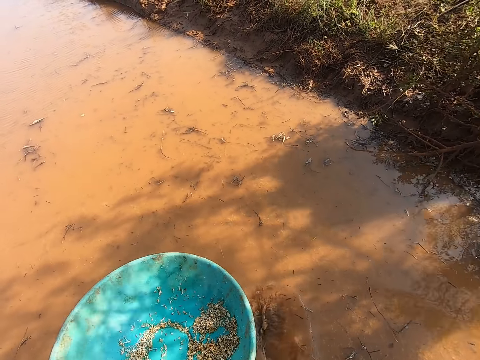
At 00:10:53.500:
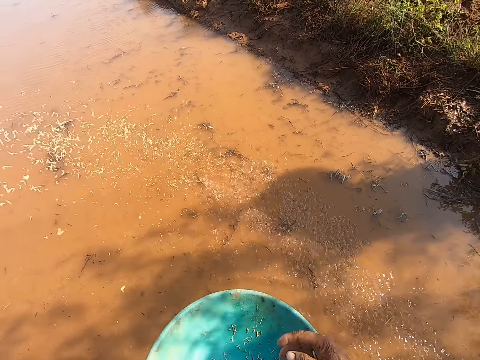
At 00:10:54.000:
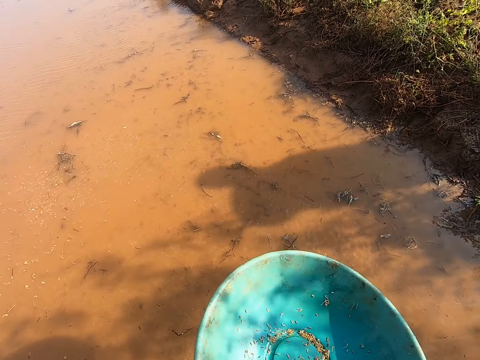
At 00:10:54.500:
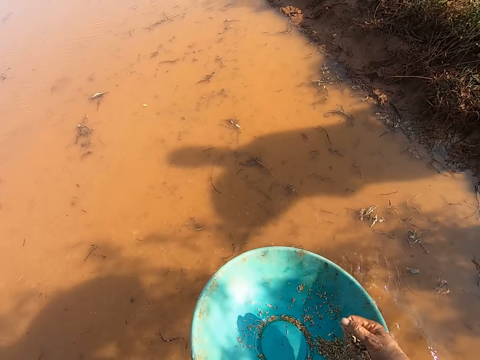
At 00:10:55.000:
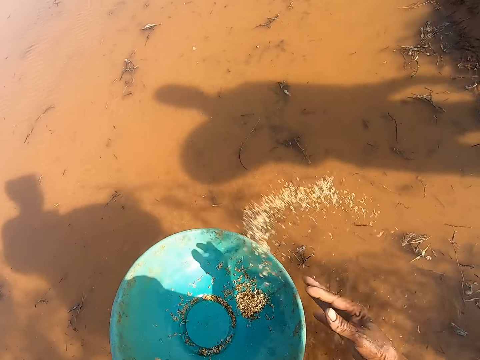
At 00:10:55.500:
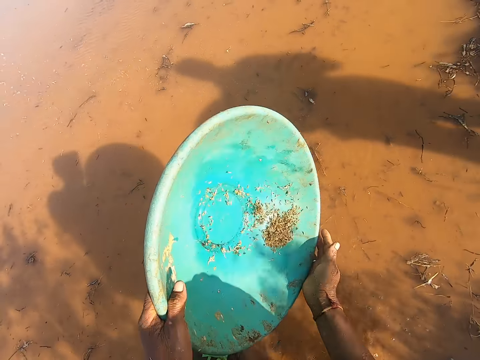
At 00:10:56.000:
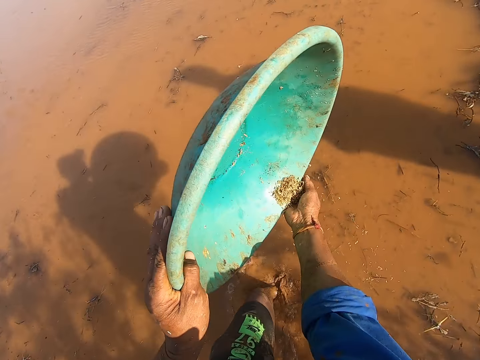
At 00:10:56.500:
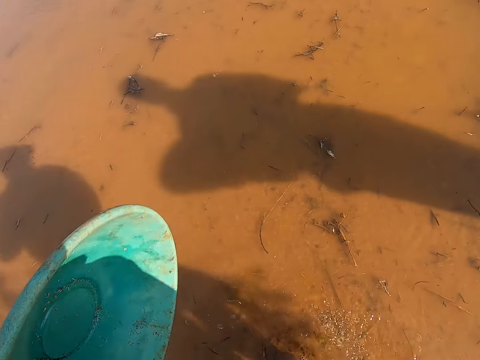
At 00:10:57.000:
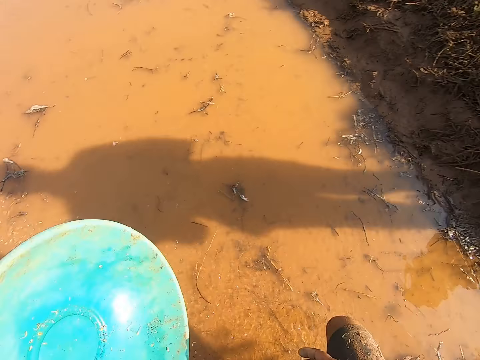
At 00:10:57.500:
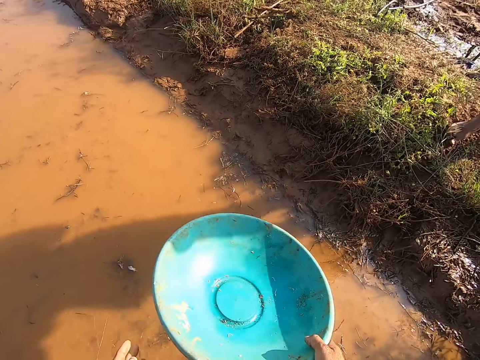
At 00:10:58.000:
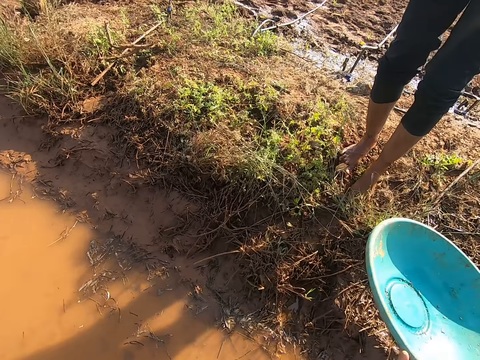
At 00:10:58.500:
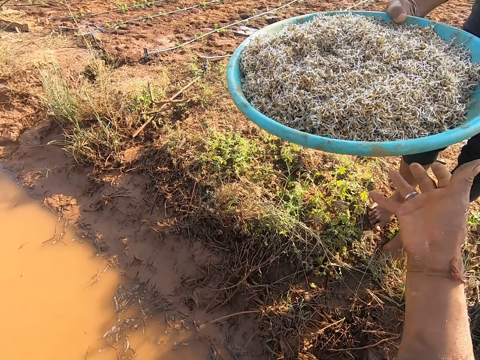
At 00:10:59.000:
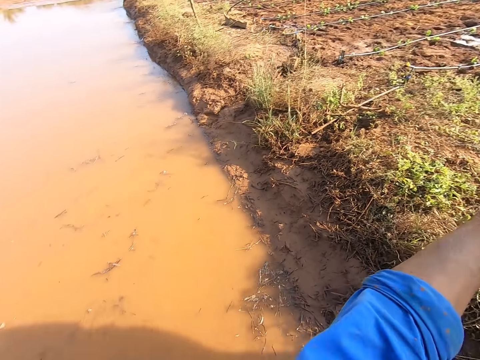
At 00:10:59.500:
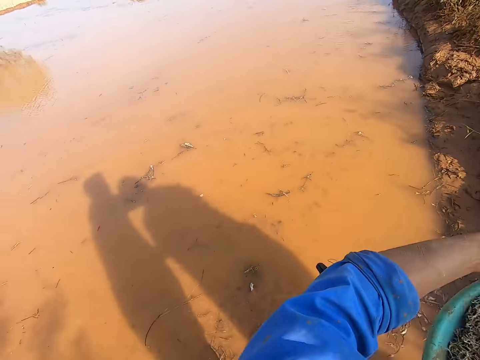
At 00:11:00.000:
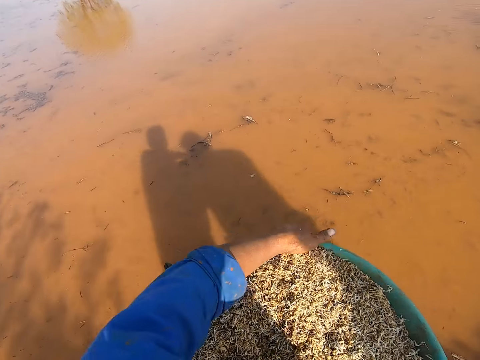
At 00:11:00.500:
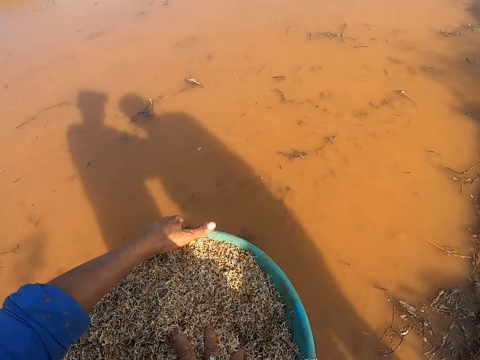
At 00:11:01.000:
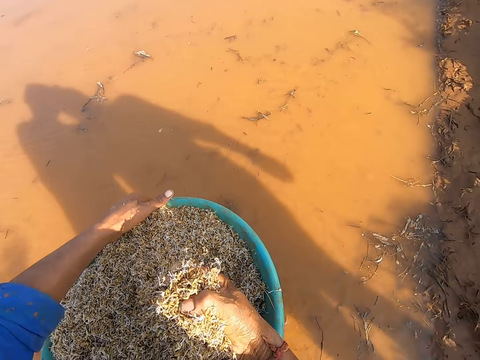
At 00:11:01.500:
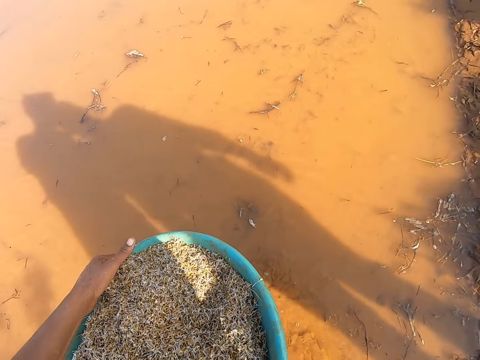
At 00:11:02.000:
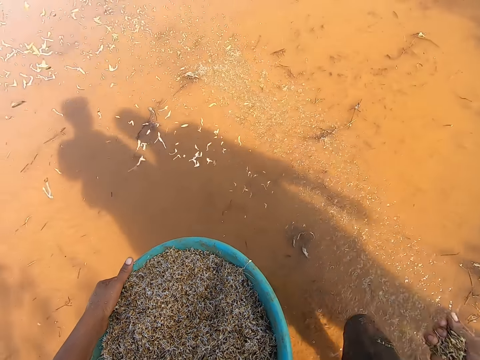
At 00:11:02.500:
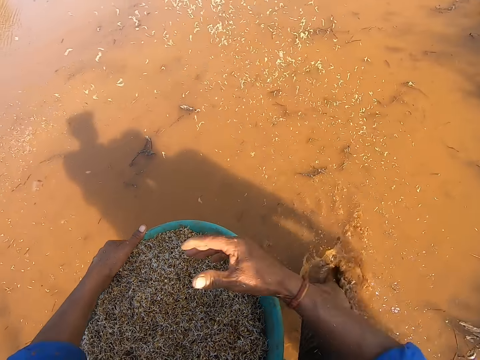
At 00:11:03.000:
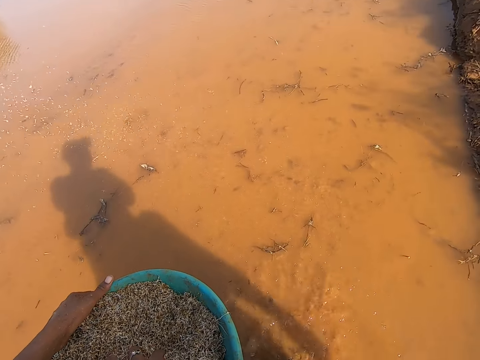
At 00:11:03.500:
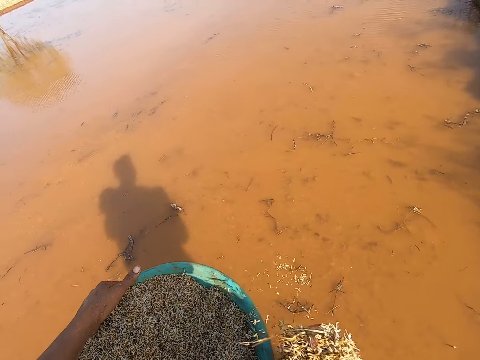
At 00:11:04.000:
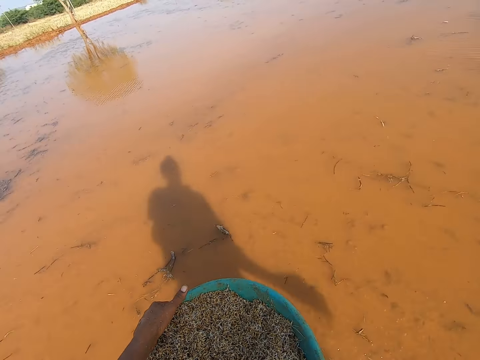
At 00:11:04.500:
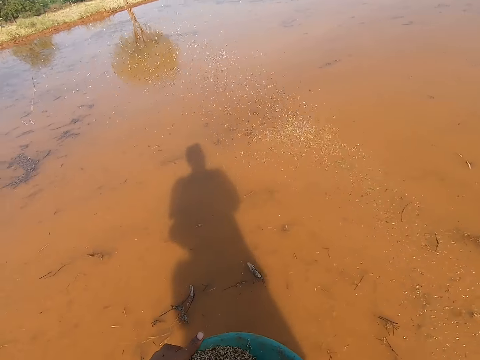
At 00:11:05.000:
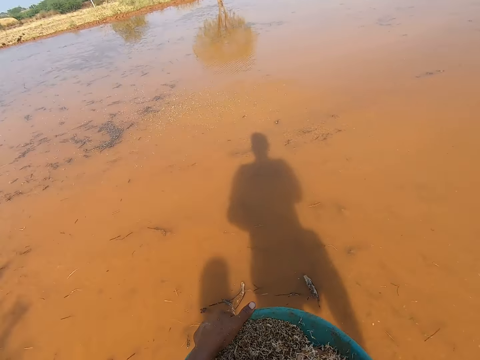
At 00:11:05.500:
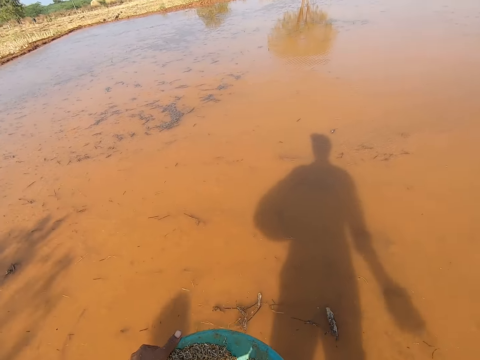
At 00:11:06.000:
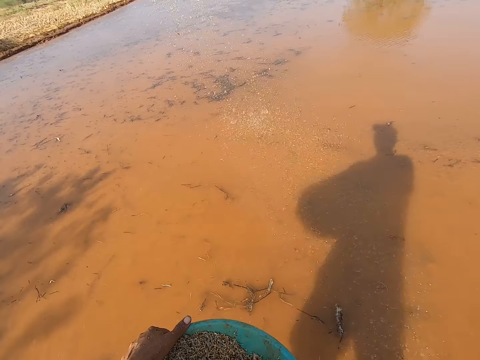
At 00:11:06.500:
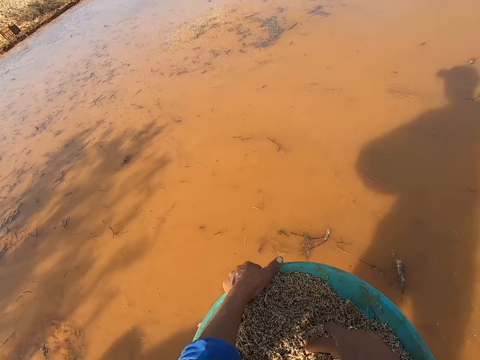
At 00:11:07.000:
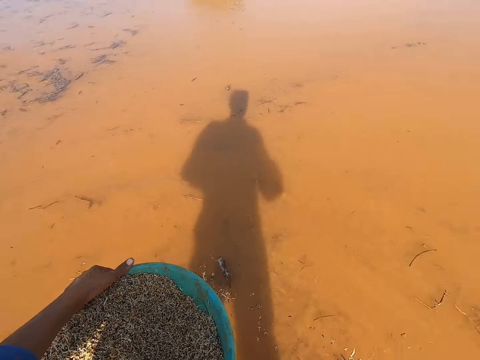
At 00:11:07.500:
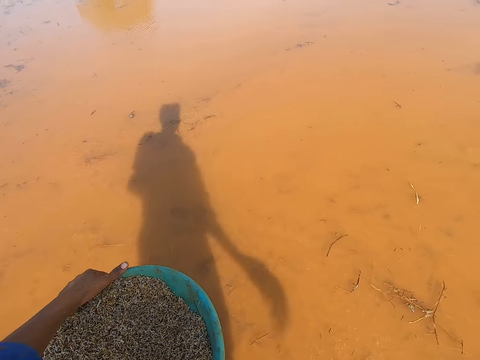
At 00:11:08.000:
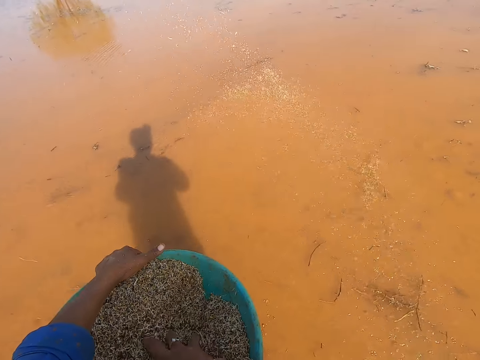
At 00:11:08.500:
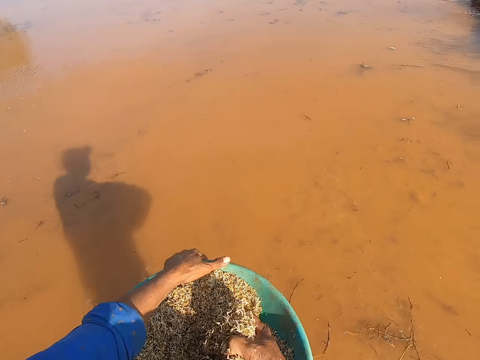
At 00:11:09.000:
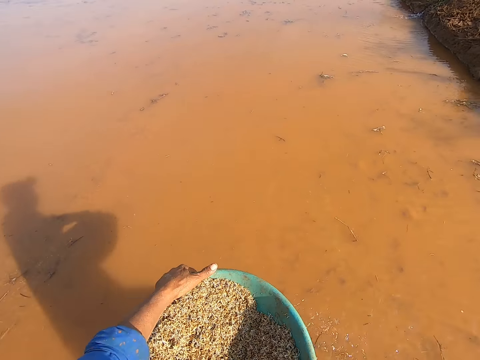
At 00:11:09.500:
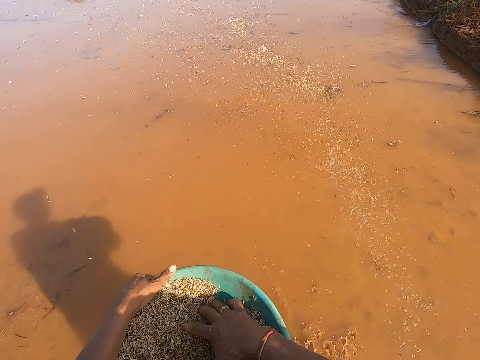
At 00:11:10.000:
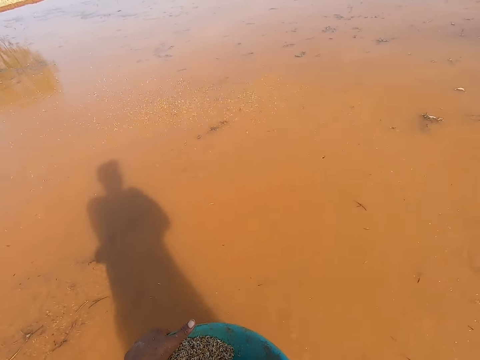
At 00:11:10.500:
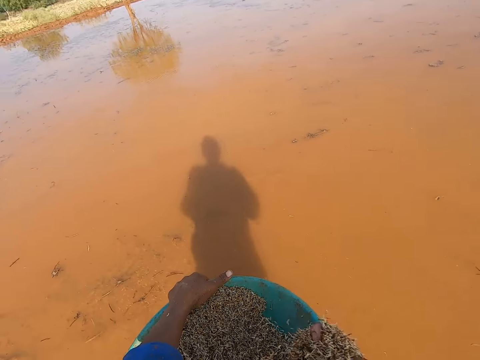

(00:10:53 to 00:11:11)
The camera wearer sprinkles the barley straw from his right hand into the pond. He scoops some barley straw from the bowl in his left hand with his right hand. He sprinkles the barley straw from his right hand into the pond. He empties the bowl with barley straw in his left hand into his right hand. He sprinkles the barley straw from his right hand into the pond. He throws the empty bowl in his right hand on the ground. He collects a bowl with barley straw from a man with his right hand. He talks to the man. He passes the bowl with barley straw from his right hand to his left hand. He scoops some barley straw from the bowl in his left hand with his right hand. He sprinkles the barley straw from his right hand into the pond. He scoops some barley straw from the bowl in his left hand with his right hand. He sprinkles the barley straw from his right hand into the pond. He scoops some barley straw from the bowl in his left hand with his right hand. He sprinkles the barley straw from his right hand into the pond. He scoops some barley straw from the bowl in his left hand with his right hand. He sprinkles the barley straw from his right hand into the pond. He scoops some barley straw from the bowl in his left hand with his right hand. He sprinkles the barley straw from his right hand into the pond. He scoops some barley straw from the bowl in his left hand with his right hand.

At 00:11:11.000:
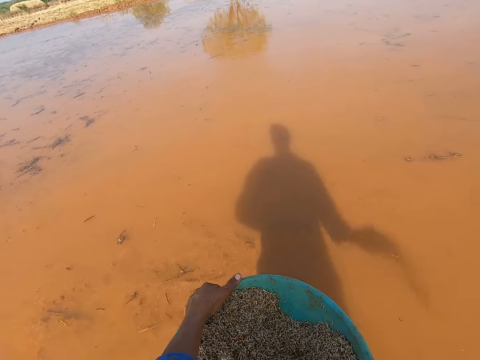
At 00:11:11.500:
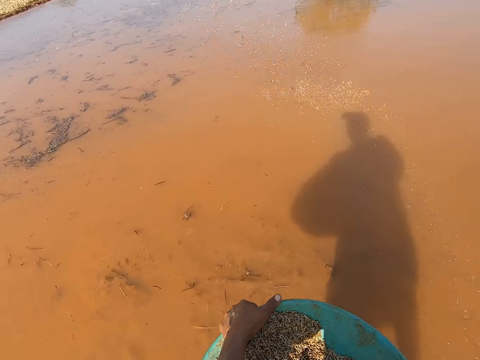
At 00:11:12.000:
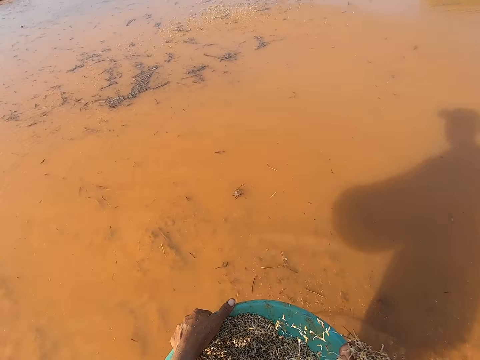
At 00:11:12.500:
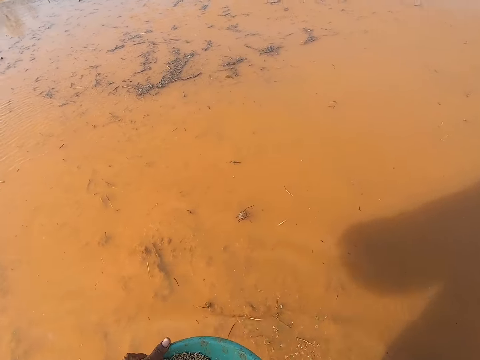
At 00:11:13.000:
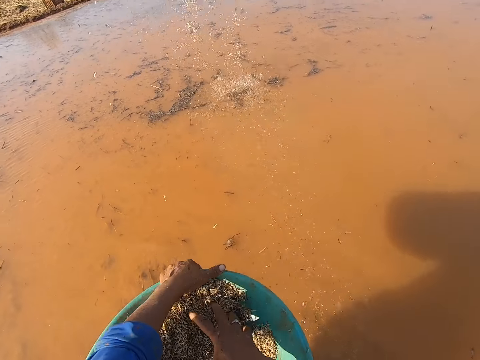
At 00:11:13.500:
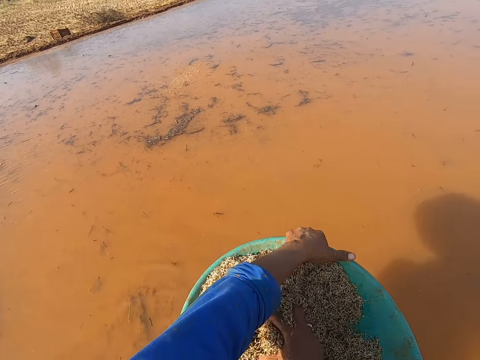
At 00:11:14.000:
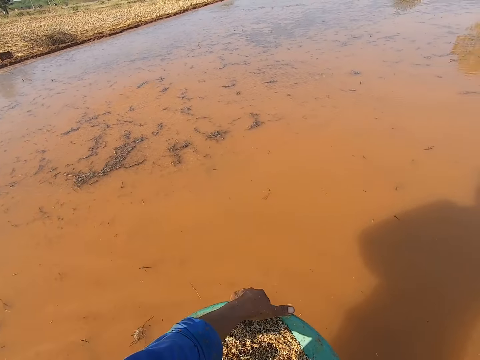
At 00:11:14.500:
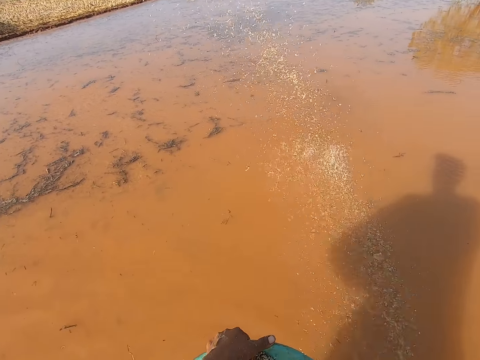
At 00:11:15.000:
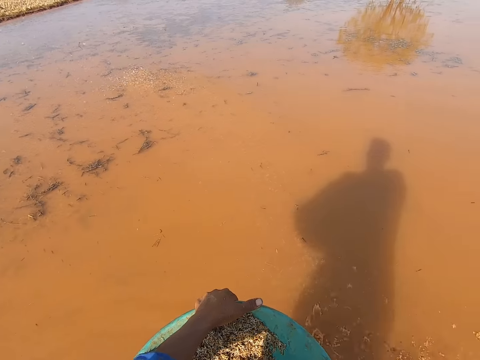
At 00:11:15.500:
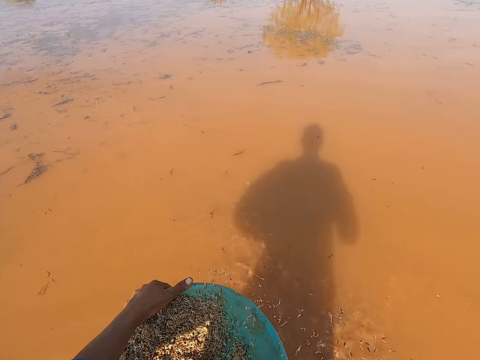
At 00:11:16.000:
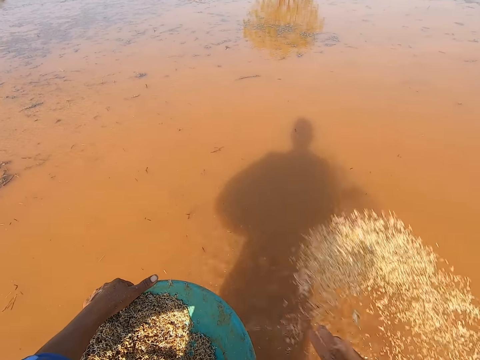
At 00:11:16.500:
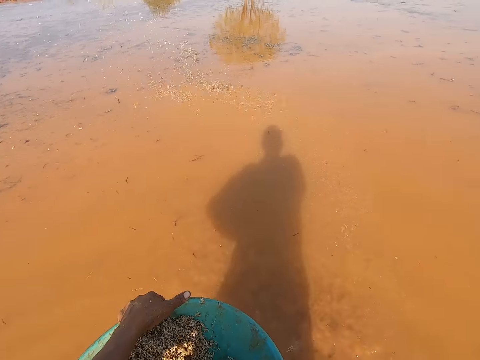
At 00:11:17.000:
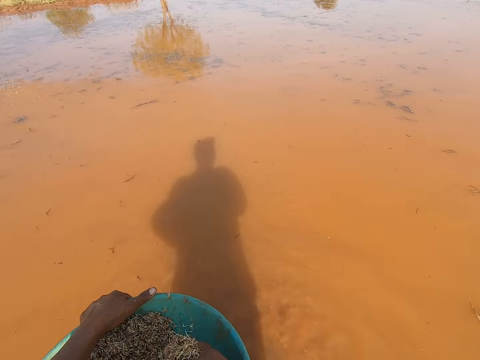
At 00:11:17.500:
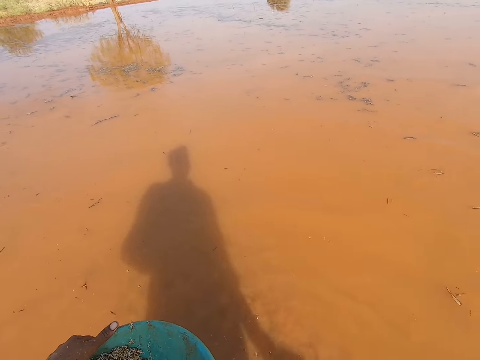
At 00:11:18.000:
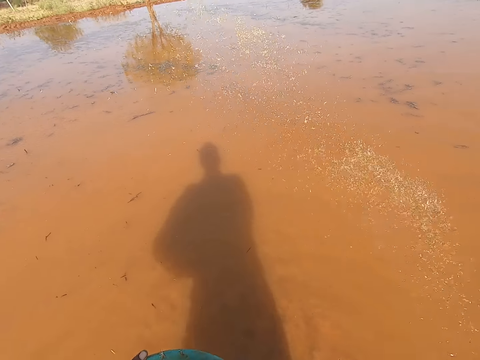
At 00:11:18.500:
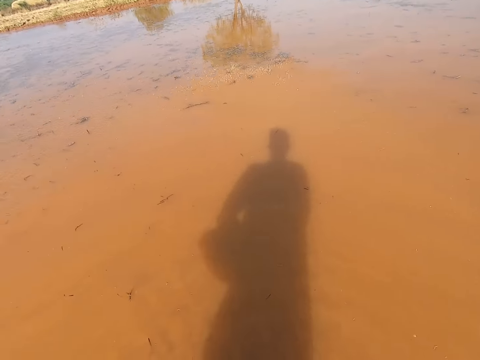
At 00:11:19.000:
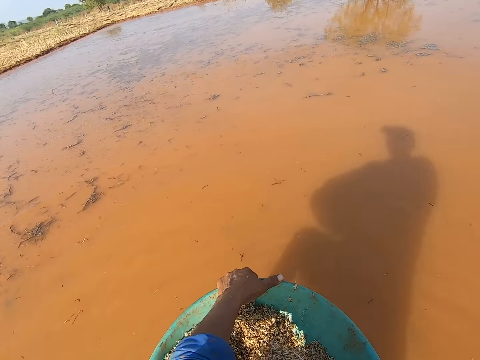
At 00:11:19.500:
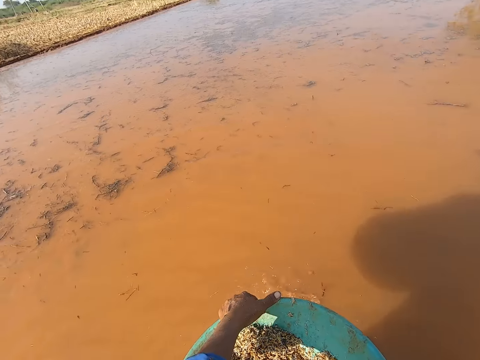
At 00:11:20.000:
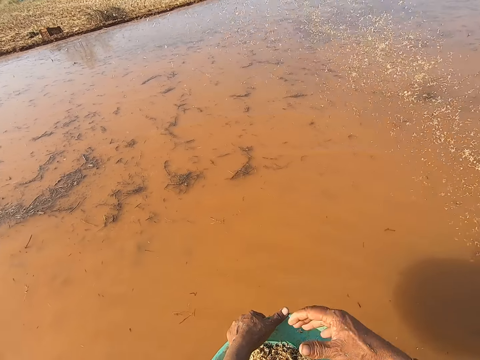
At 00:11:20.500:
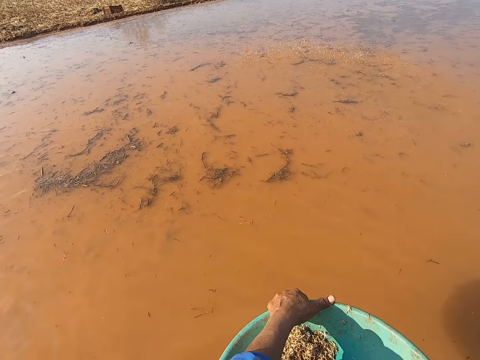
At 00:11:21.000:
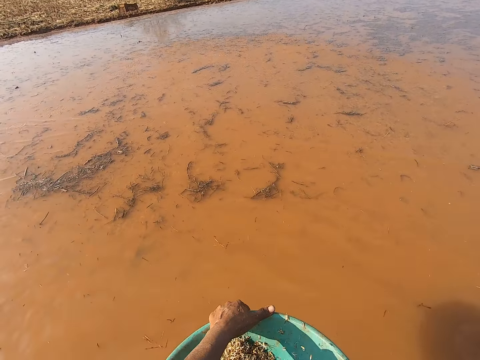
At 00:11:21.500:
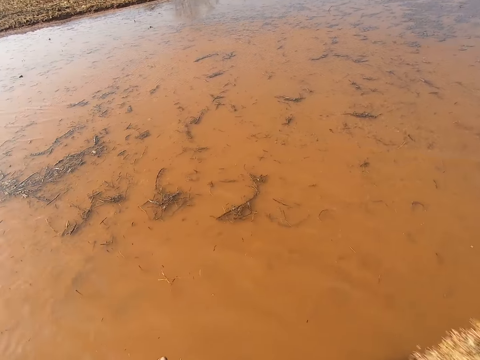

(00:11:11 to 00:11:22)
The camera wearer sprinkles the barley straw from his right hand into the pond. He scoops some barley straw from the bowl in his left hand with his right hand. He sprinkles the barley straw from his right hand into the pond. He scoops some barley straw from the bowl in his left hand with his right hand. He sprinkles the barley straw from his right hand into the pond. He scoops some barley straw from the bowl in his left hand with his right hand. He sprinkles the barley straw from his right hand into the pond. He scoops some barley straw from the bowl in his left hand with his right hand. He sprinkles the barley straw from his right hand into the pond. He sprinkles some barley straw from his right hand into the pond. He scoops some barley straw from the bowl in his left hand with his right hand. He sprinkles the barley straw from his right hand into the pond.
